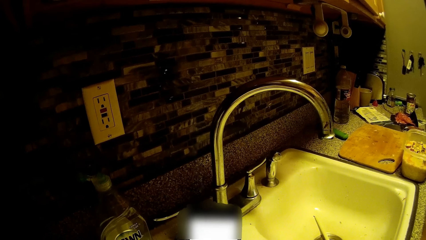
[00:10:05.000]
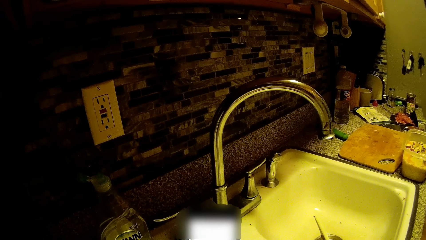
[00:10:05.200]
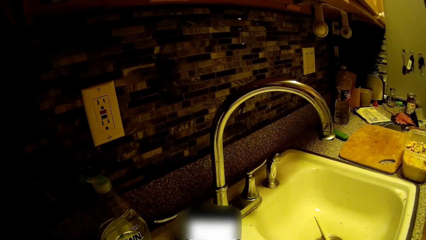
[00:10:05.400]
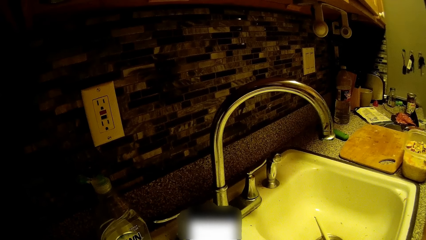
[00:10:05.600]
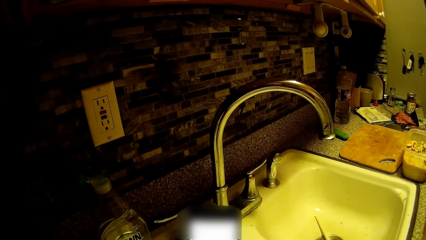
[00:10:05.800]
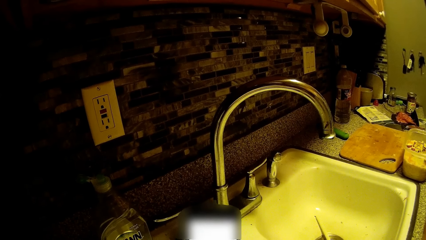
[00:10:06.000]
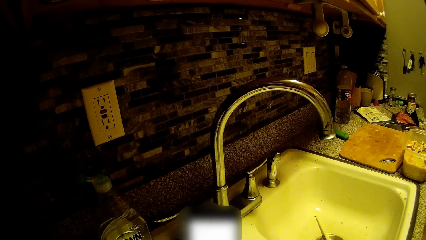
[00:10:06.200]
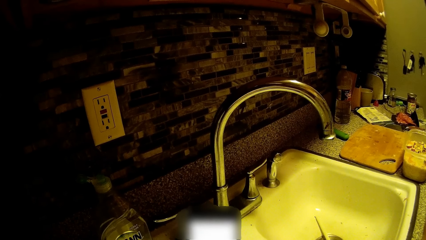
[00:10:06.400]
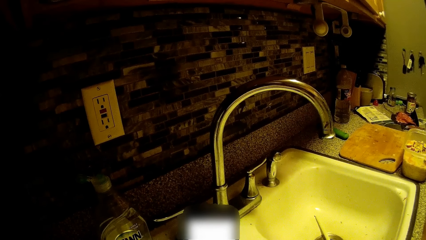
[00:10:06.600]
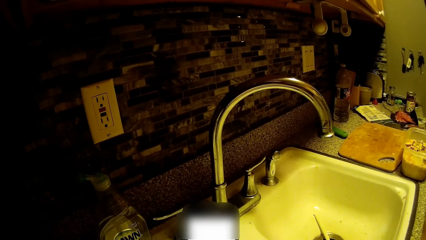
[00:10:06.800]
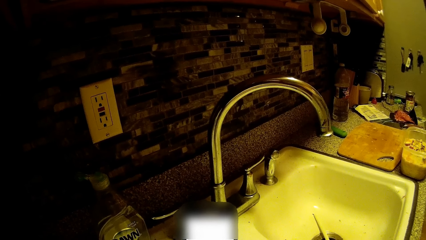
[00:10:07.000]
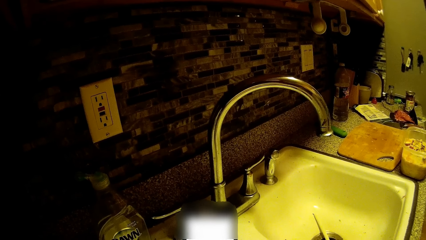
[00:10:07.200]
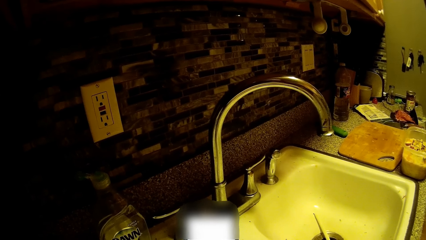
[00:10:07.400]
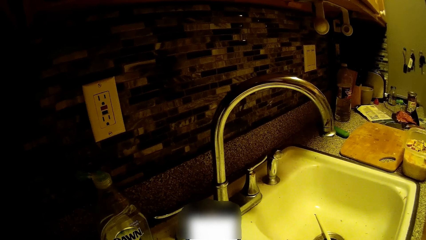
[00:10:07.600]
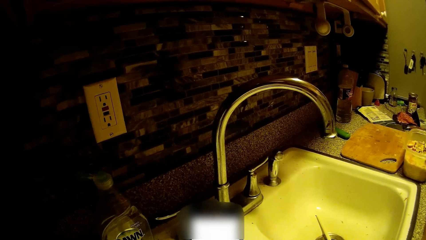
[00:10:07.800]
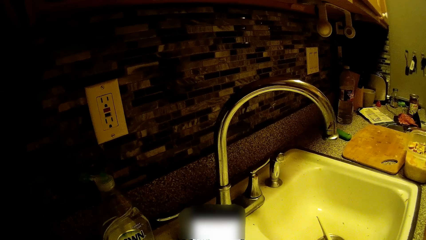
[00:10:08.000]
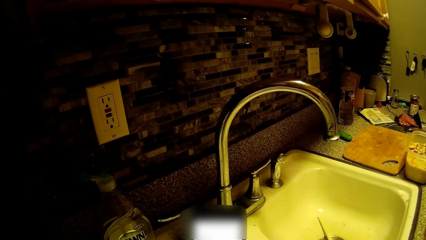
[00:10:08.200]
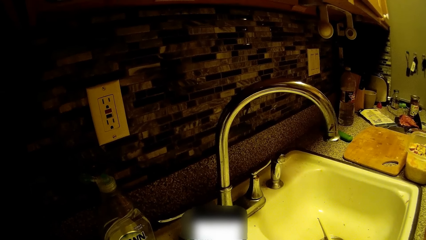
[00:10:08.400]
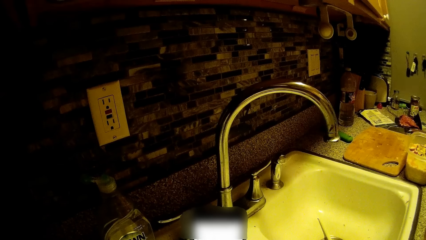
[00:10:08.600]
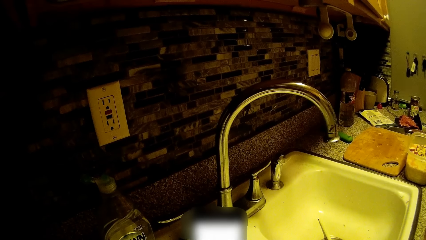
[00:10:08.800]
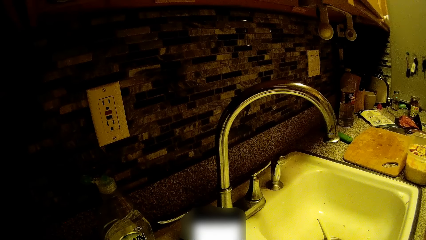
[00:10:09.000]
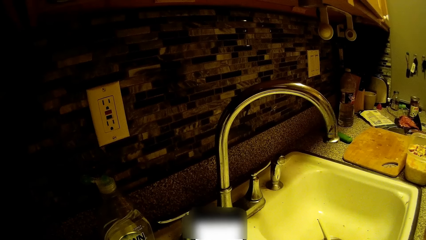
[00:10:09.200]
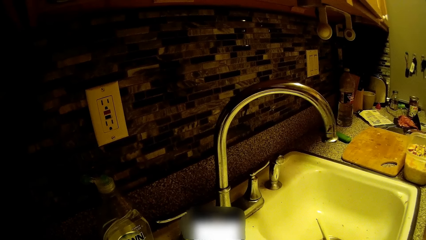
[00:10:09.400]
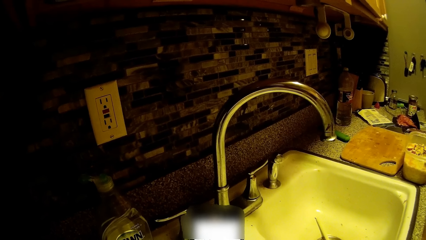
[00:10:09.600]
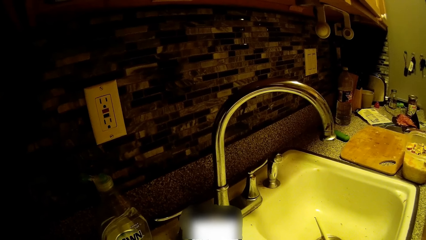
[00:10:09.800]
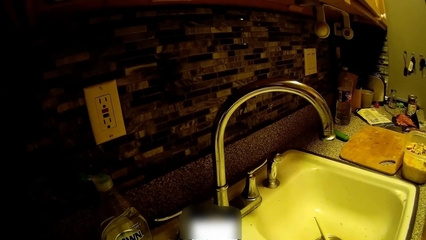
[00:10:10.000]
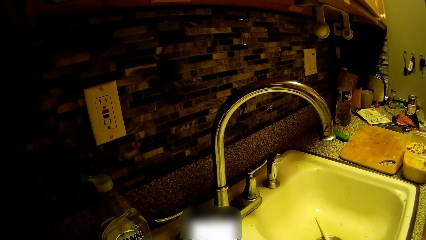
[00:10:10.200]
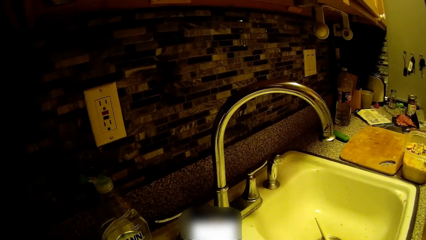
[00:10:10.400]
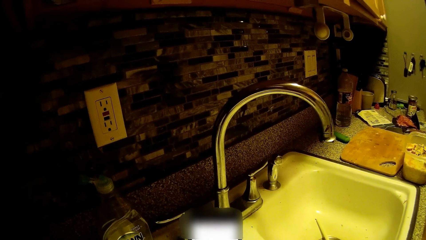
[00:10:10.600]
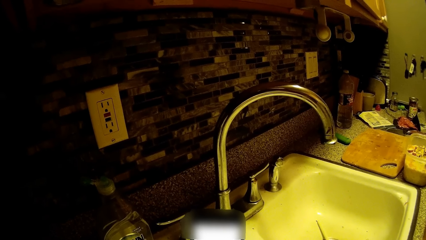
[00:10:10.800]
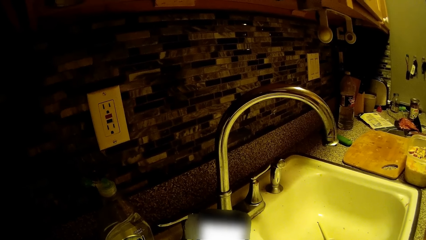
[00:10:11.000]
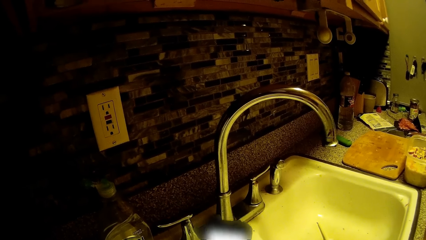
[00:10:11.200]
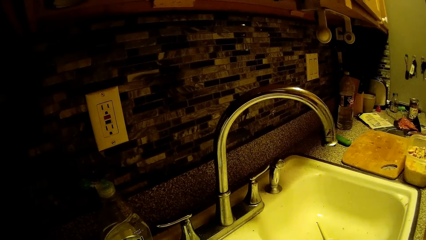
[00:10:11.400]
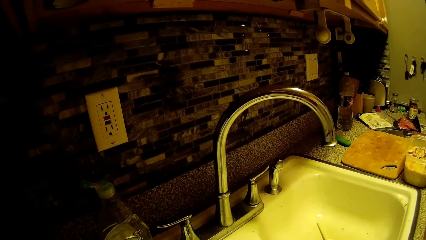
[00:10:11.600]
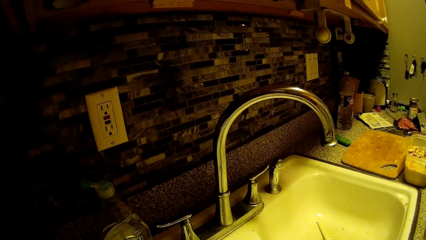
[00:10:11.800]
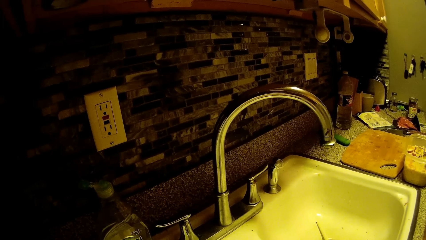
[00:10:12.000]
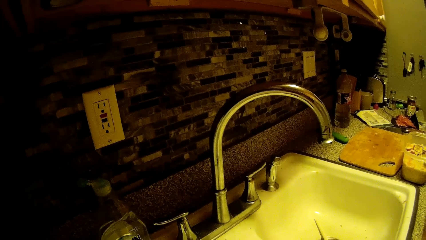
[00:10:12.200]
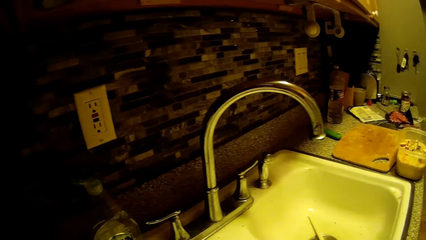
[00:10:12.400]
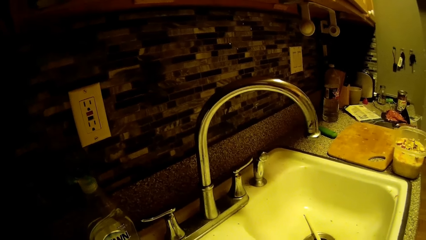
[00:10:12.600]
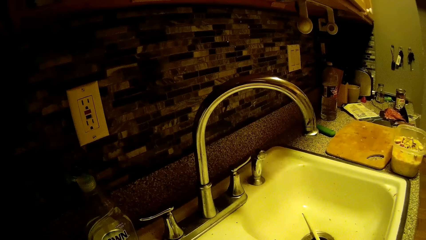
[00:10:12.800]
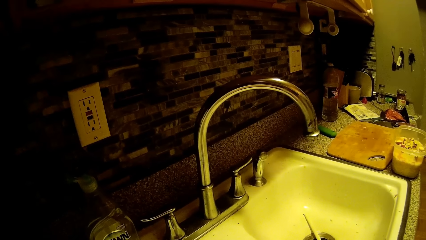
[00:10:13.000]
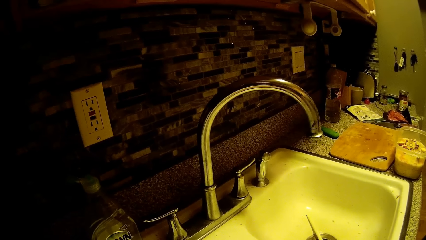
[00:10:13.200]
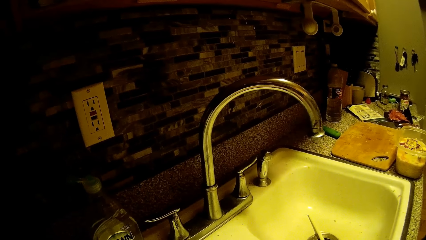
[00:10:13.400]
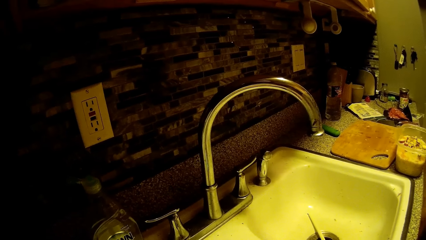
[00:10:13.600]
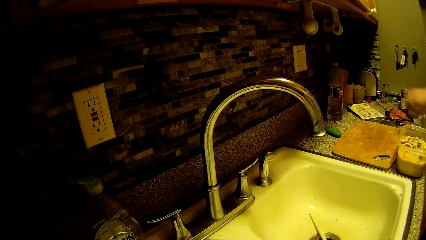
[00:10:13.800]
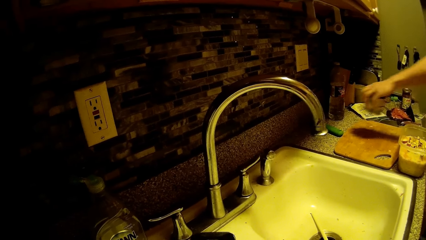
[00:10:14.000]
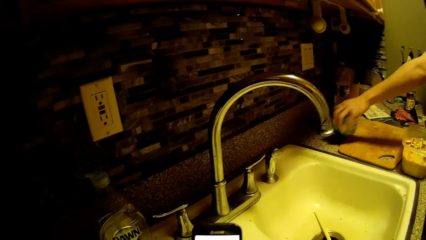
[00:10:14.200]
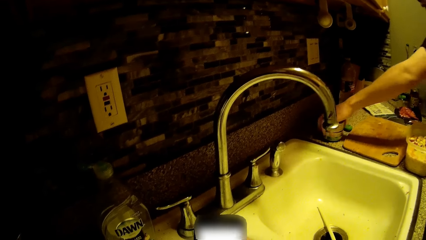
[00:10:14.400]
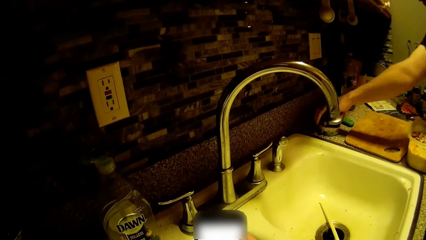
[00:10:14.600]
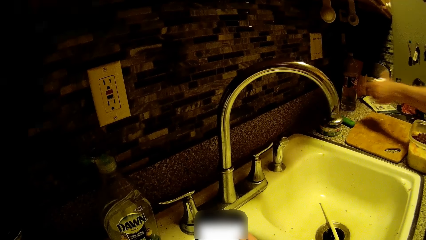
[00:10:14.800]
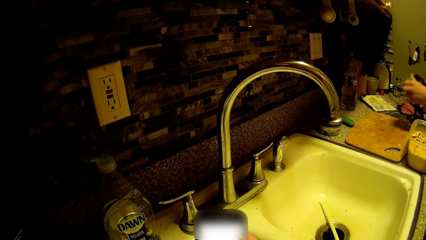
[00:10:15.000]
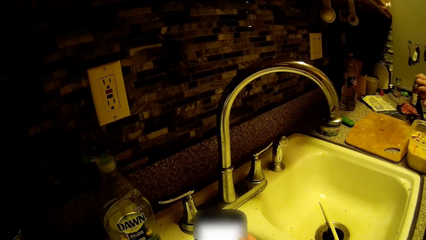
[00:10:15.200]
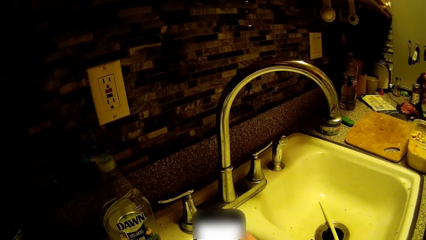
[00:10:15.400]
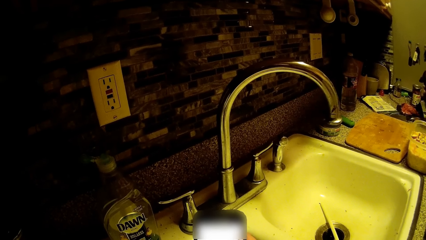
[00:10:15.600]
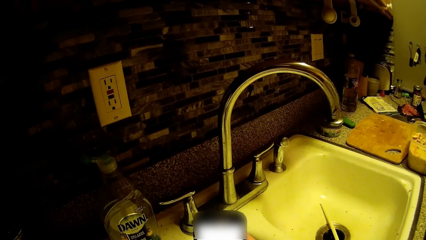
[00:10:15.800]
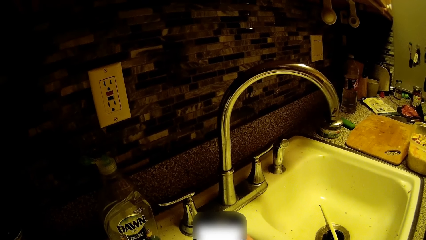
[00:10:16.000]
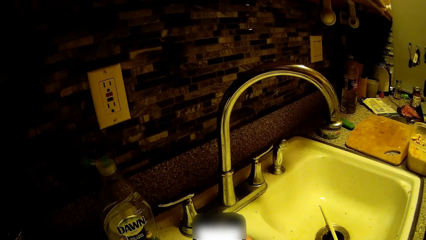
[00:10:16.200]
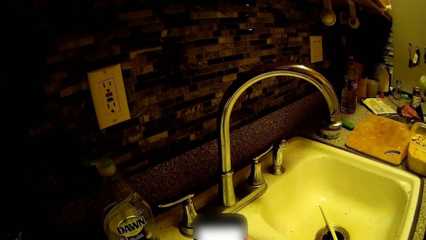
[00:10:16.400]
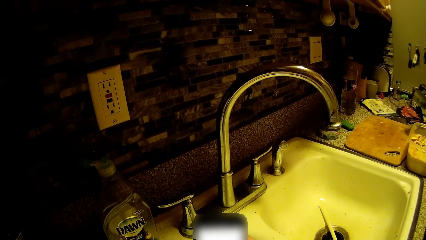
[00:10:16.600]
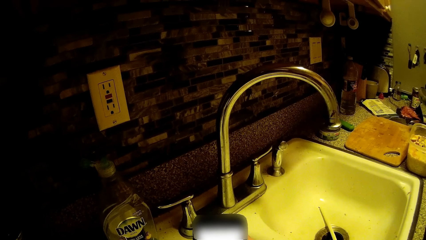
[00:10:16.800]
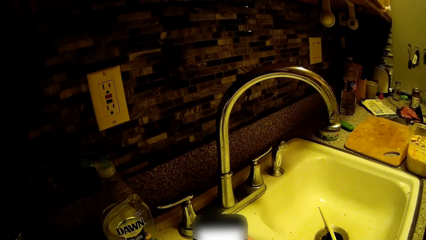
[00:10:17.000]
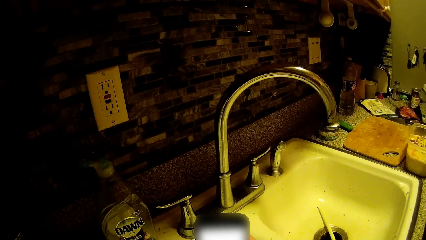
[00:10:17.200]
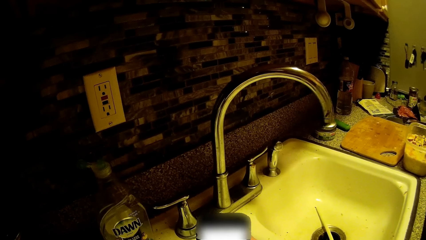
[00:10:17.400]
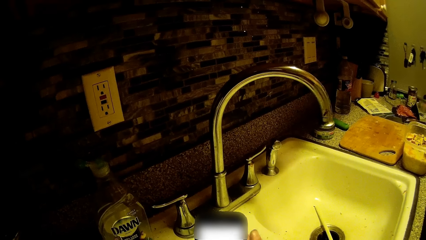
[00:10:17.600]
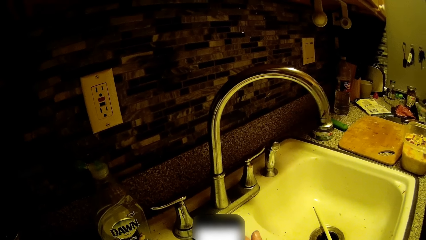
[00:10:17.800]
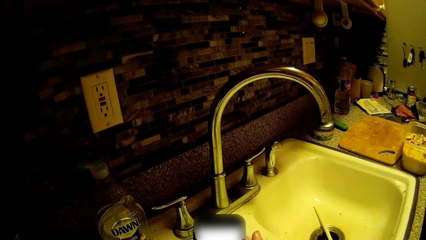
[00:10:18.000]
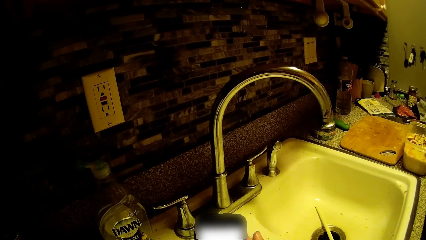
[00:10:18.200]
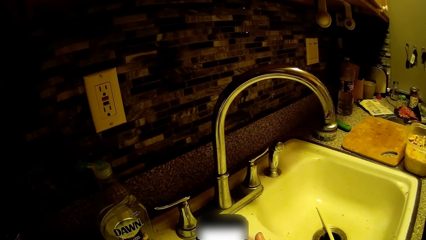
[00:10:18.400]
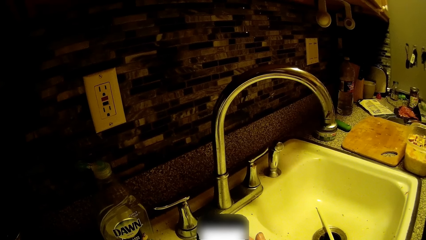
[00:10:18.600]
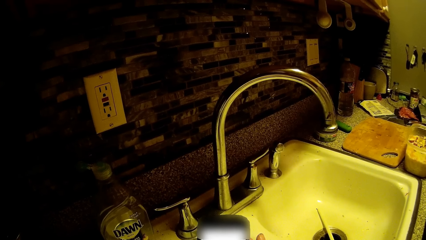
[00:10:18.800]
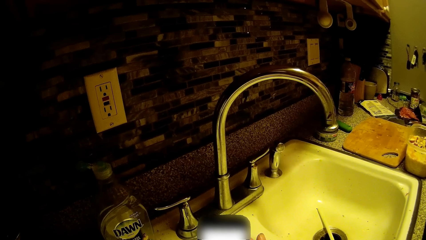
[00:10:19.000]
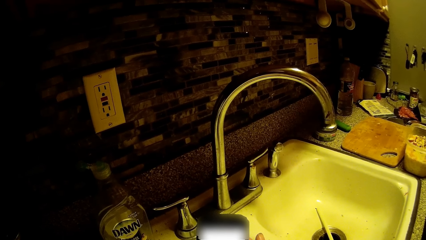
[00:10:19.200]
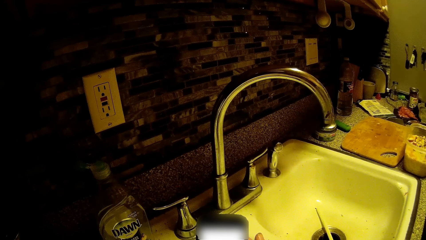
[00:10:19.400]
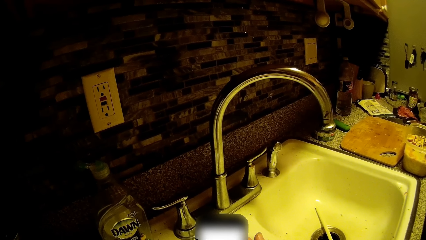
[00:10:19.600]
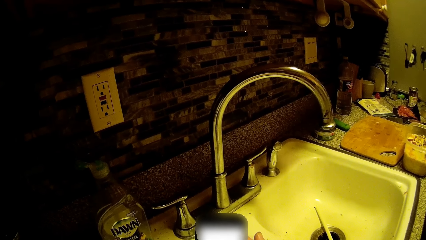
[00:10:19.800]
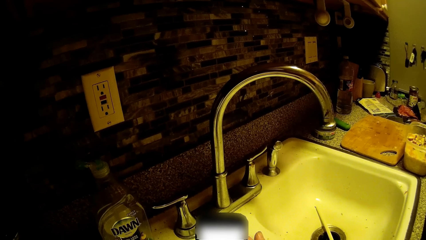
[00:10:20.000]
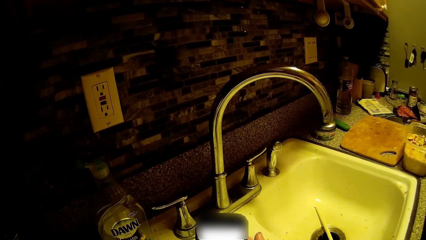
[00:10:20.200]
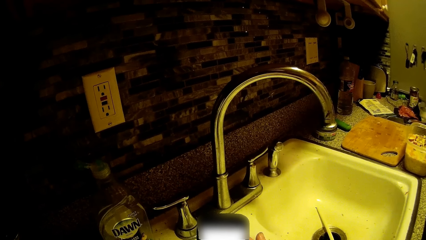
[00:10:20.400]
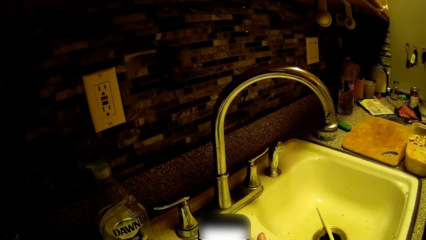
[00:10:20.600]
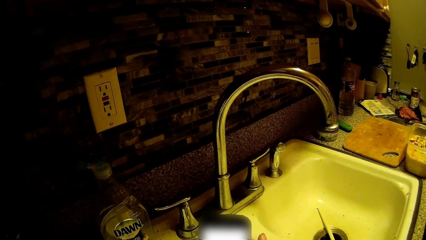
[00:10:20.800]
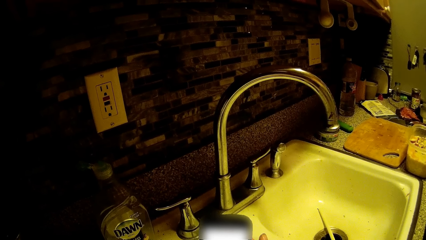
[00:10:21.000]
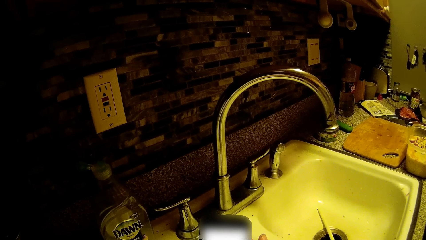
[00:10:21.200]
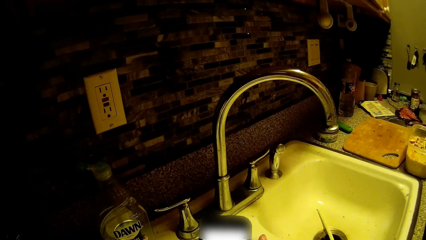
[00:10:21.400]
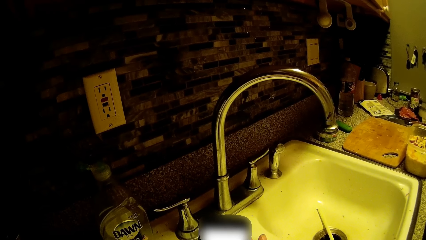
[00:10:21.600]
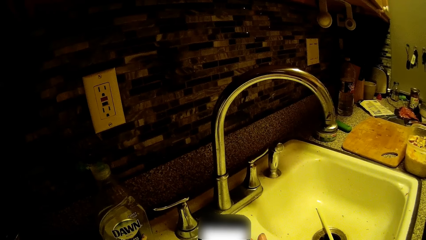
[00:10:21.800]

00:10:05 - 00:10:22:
The man places a can of tuna on the counter with his left hand. The camera wearer operates the phone with both hands. The man opens the can of tuna with a can opener in both hands.
